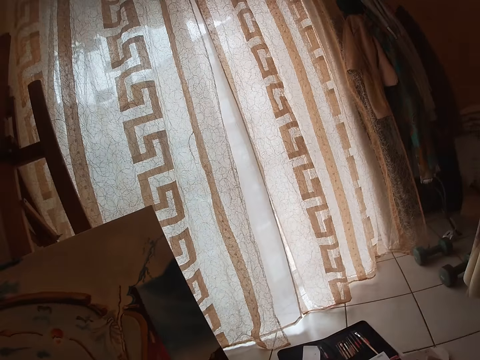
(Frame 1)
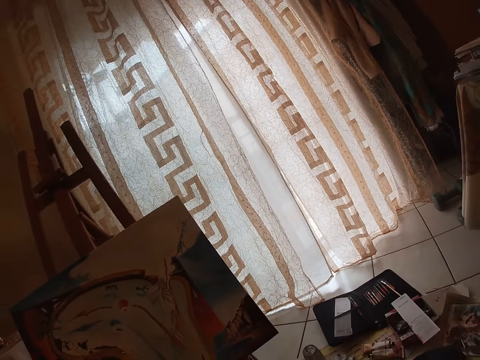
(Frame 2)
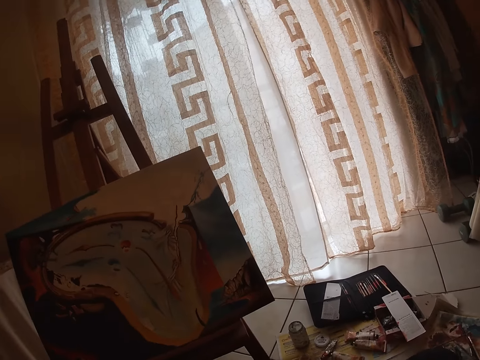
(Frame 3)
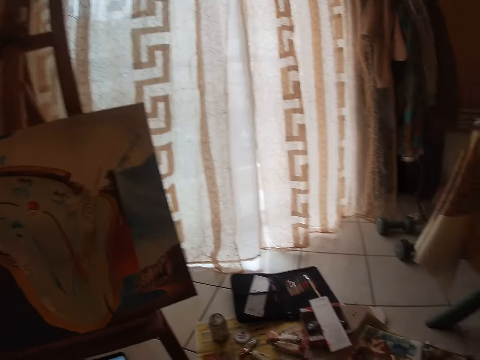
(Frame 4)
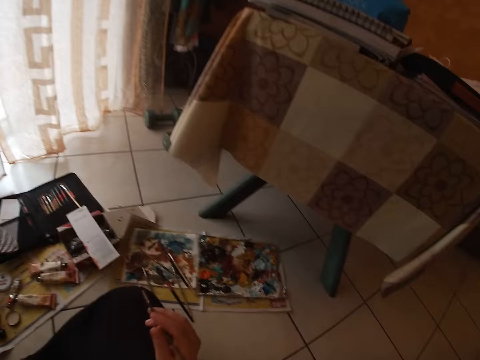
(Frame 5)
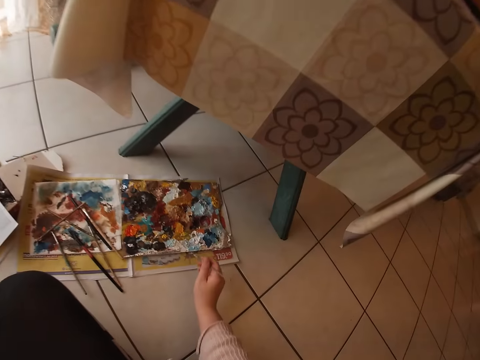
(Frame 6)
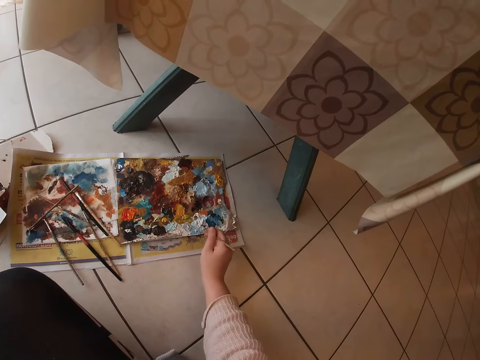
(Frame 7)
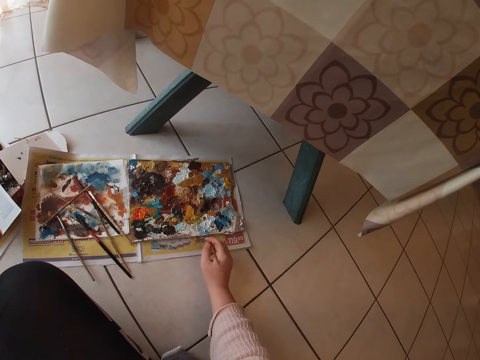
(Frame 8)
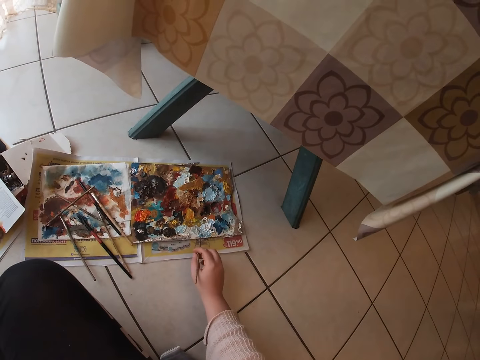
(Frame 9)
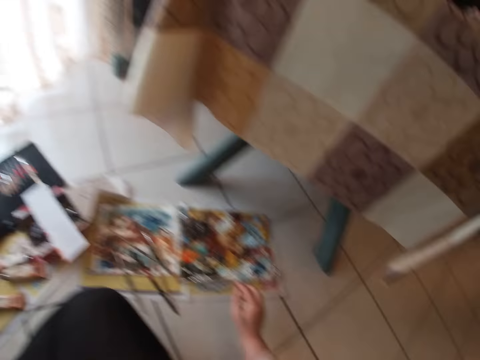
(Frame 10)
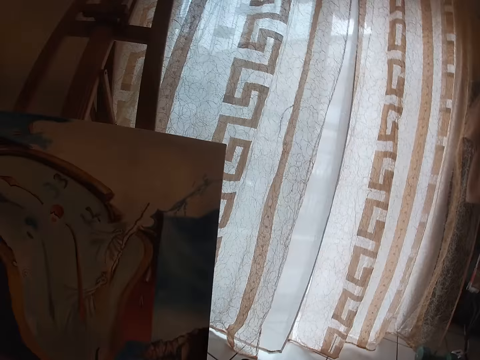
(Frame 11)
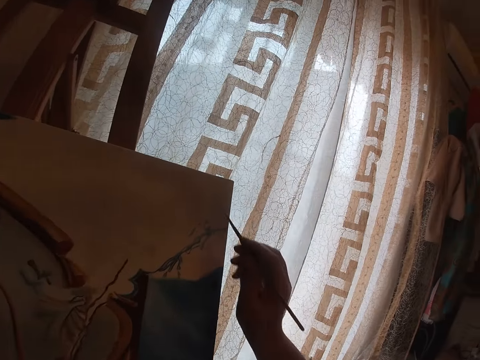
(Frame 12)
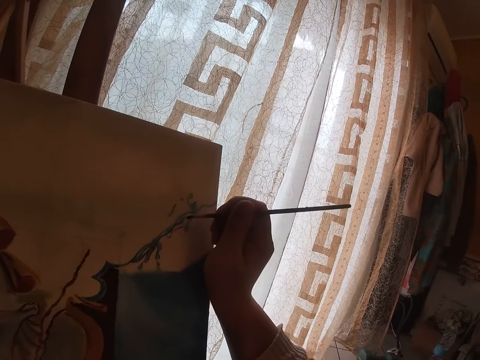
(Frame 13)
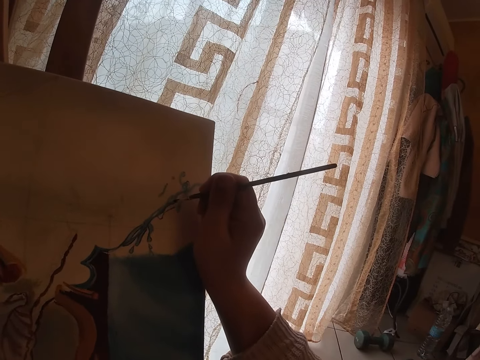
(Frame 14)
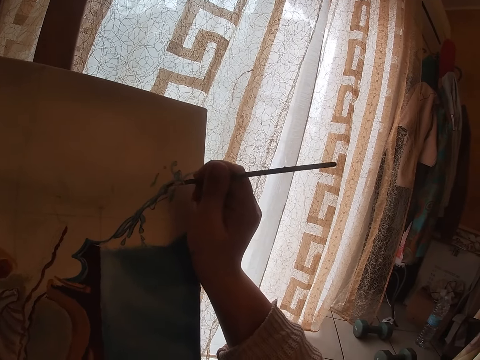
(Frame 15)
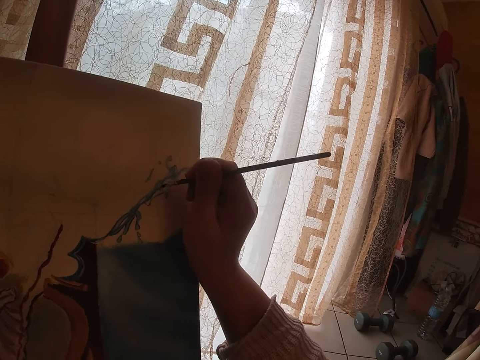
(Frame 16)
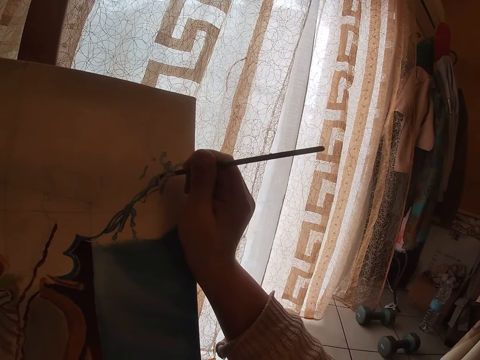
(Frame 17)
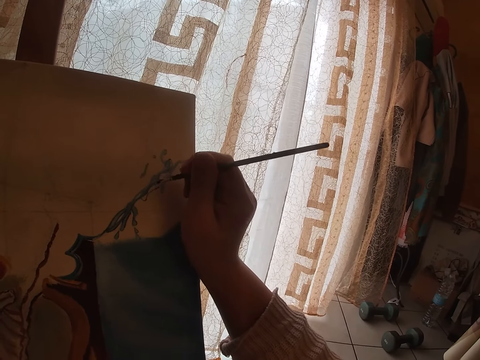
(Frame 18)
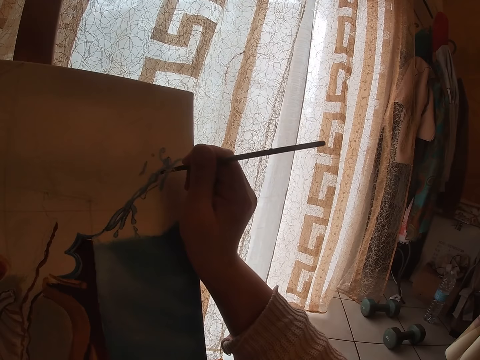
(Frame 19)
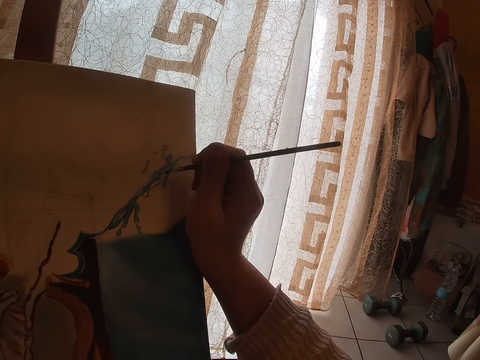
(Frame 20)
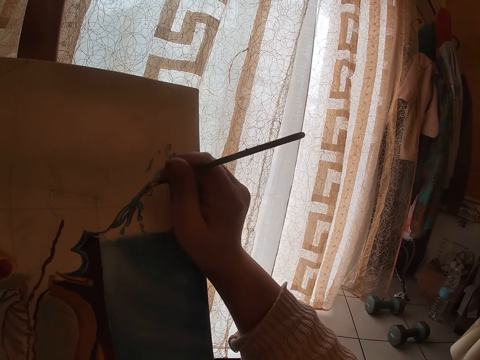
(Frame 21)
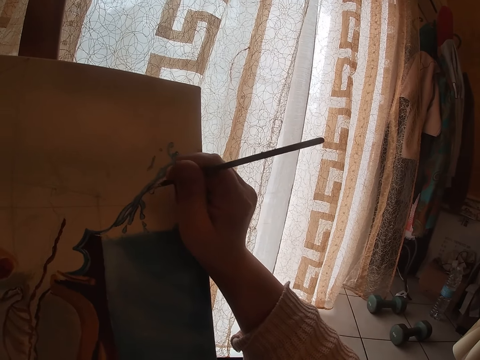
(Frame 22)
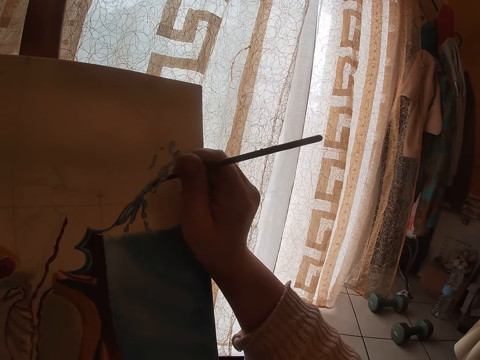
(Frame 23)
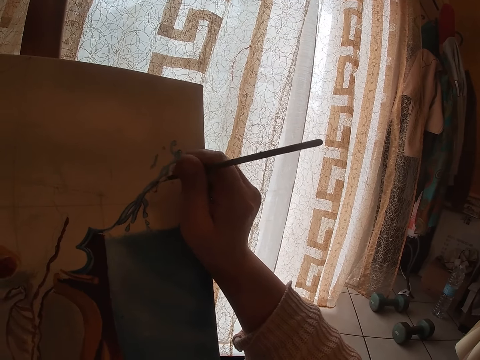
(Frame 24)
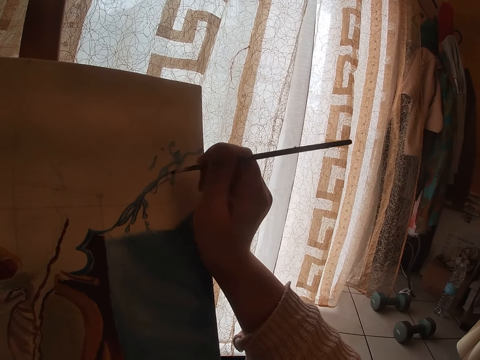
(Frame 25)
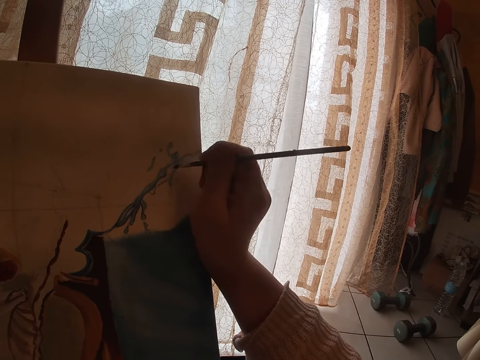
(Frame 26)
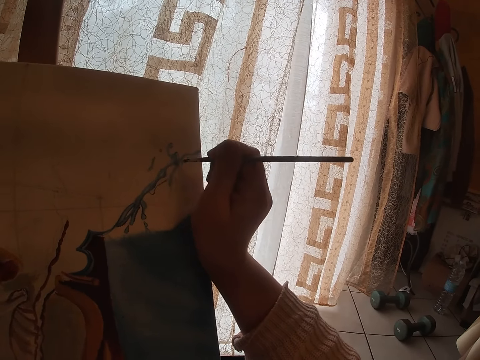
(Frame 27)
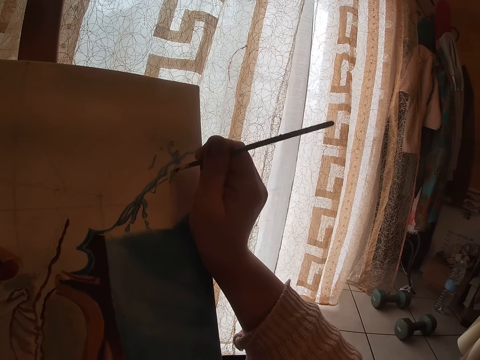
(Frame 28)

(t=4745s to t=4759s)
The camera wearer dabs the paint into the palette paper. They paint on the canvas.

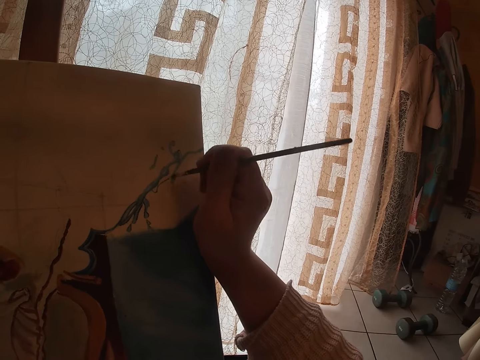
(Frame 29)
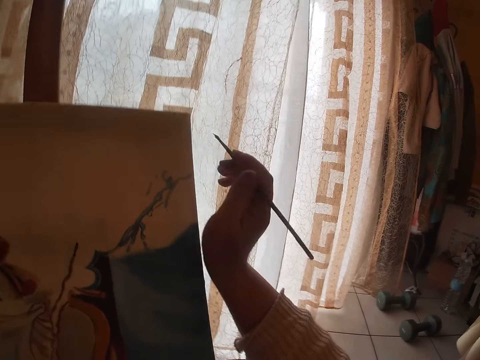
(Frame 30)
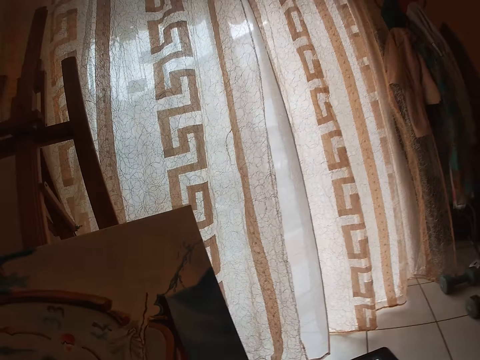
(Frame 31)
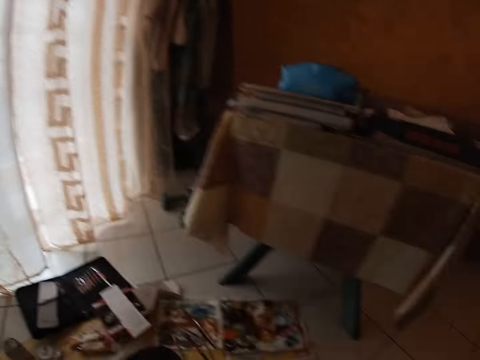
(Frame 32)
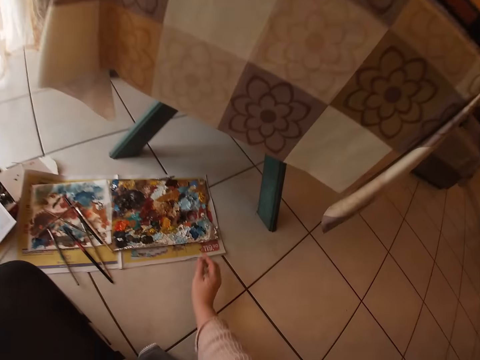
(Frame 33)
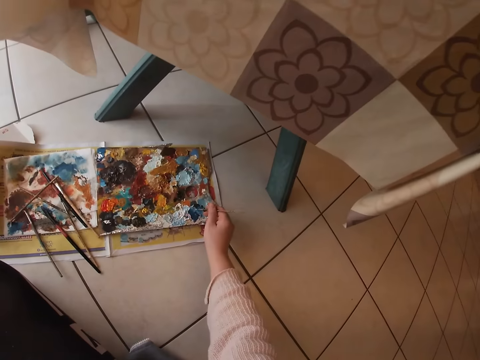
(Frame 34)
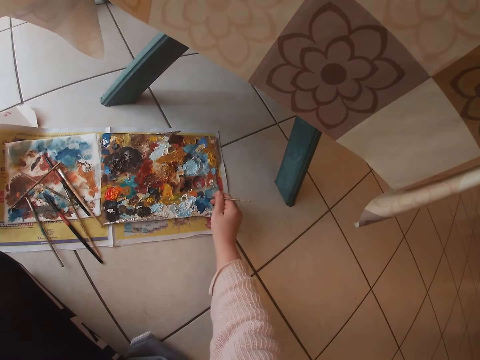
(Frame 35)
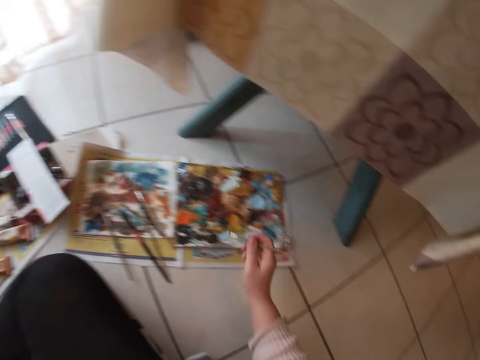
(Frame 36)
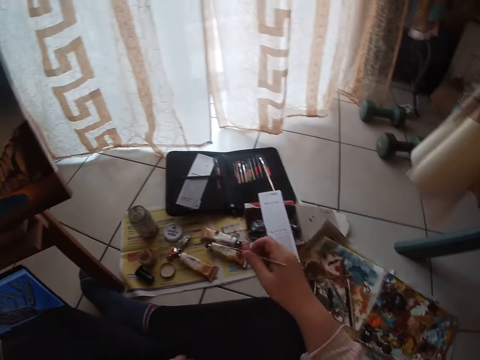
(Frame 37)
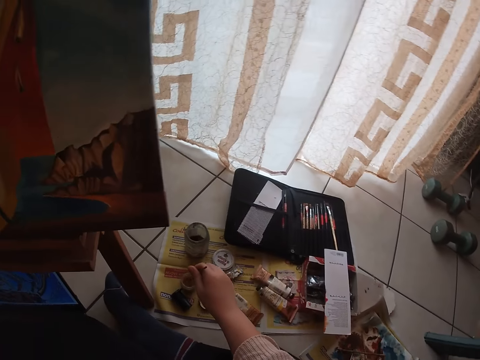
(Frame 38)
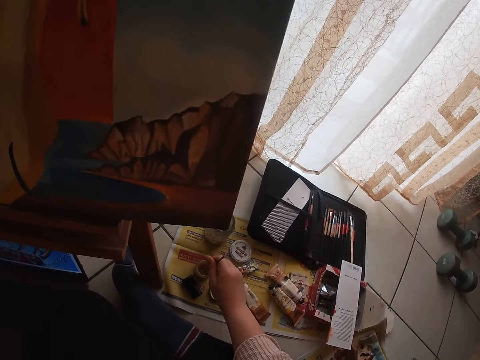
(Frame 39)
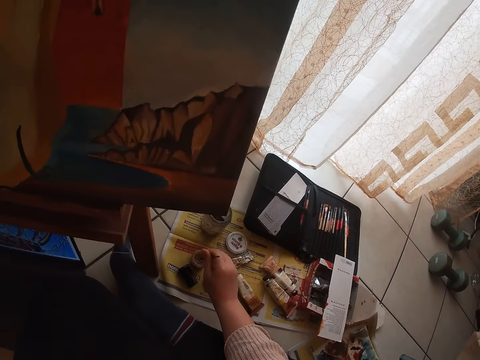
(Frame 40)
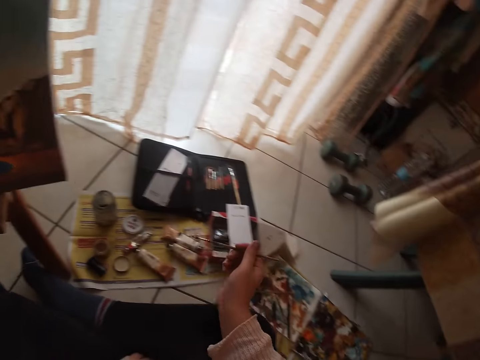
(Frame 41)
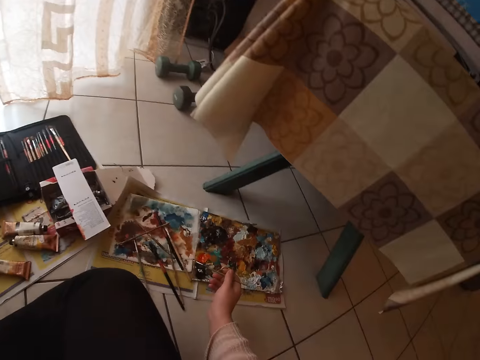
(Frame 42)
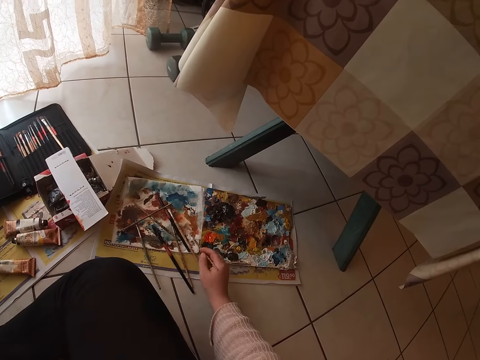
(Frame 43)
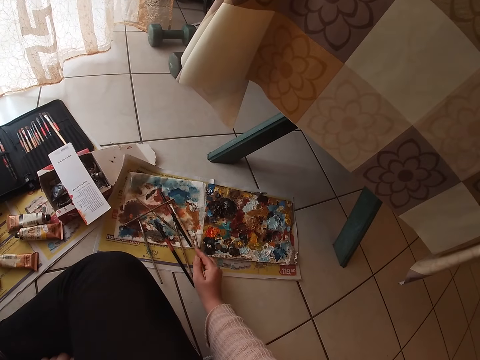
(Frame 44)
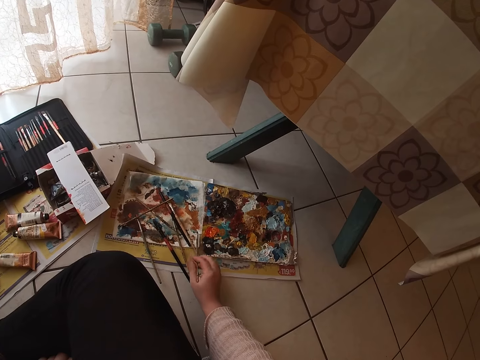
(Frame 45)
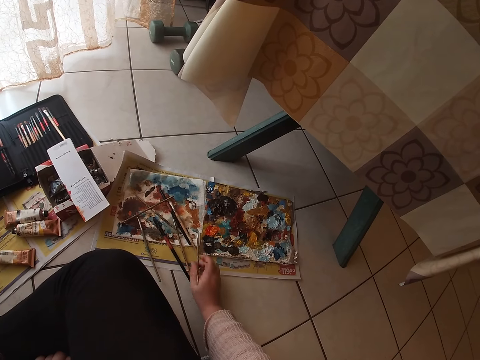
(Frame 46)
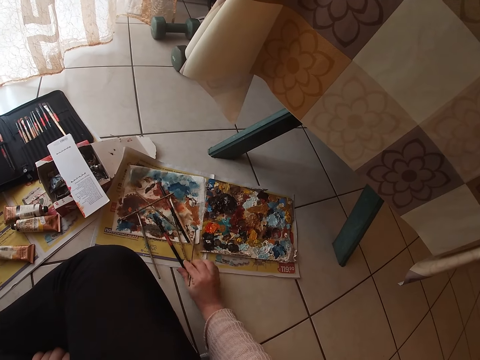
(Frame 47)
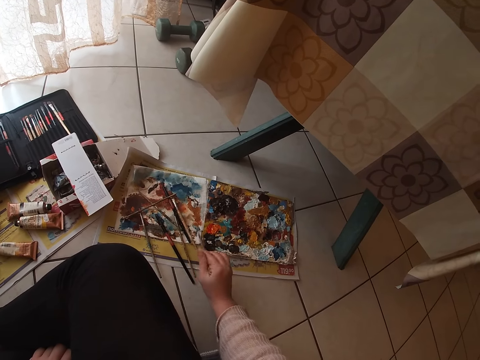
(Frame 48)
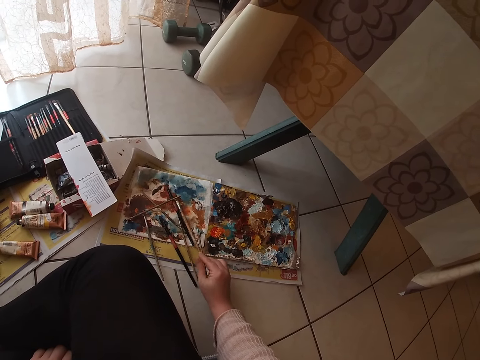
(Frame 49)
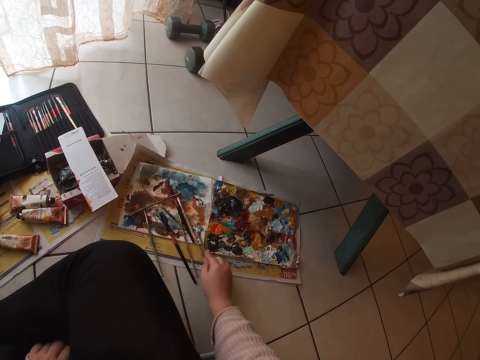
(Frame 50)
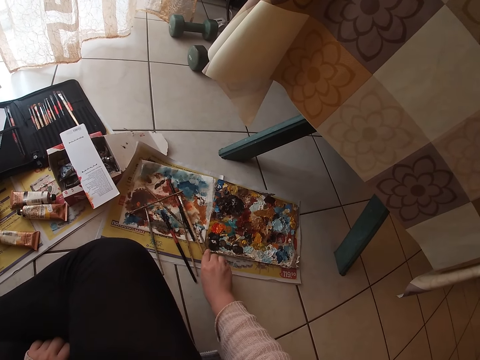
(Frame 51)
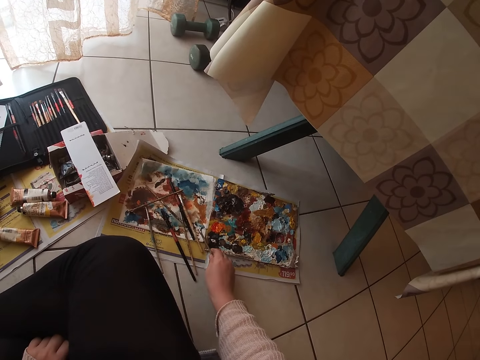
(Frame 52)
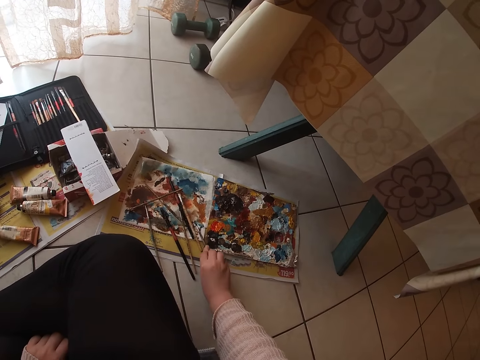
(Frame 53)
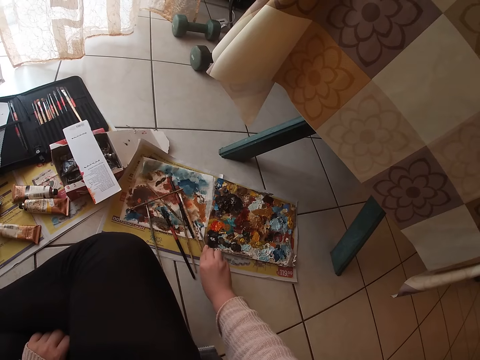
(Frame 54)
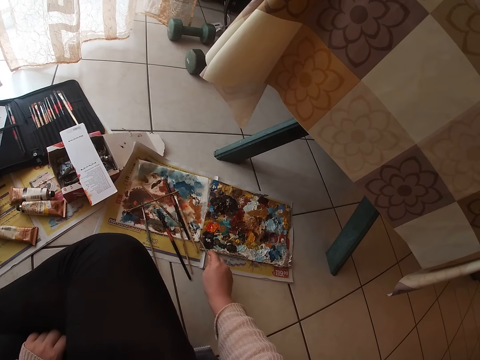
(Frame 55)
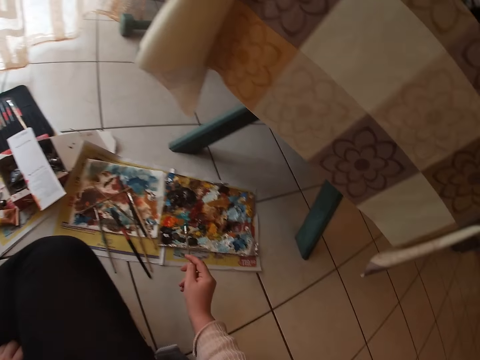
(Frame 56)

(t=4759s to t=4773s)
The camera wearer dabs the paint into the palette paper. They dip the paint brush into a small bottle of water on the floor. They clean the paint brush on a piece of paper on the floor. They brush on the palette paper.
